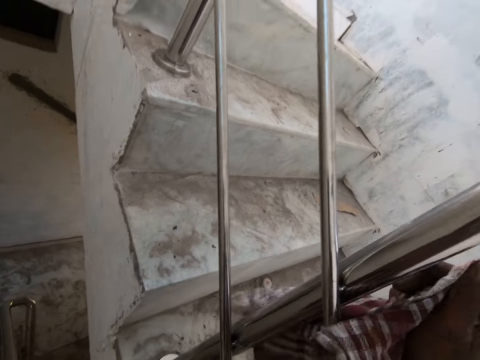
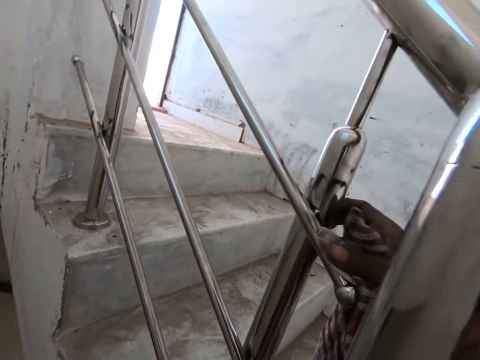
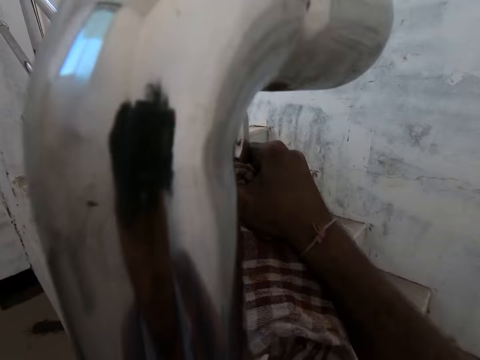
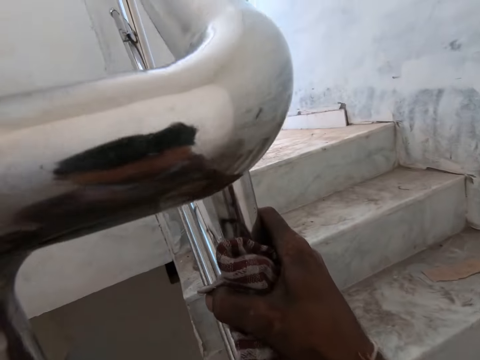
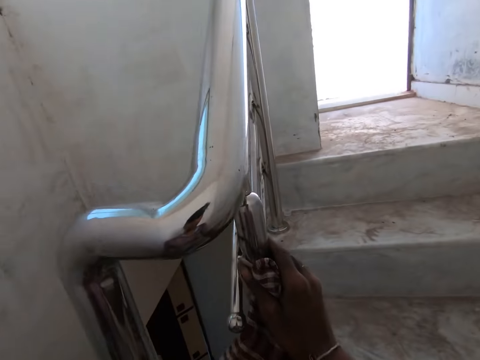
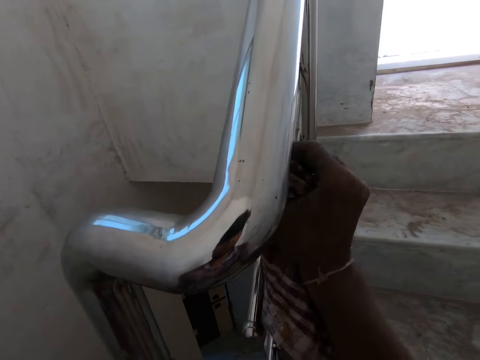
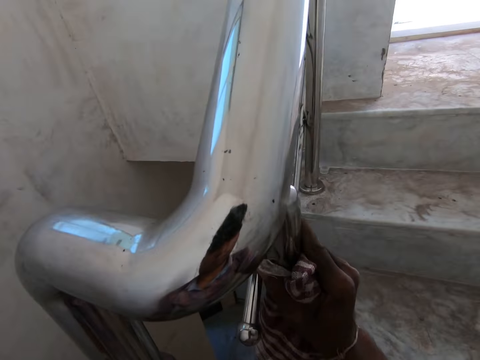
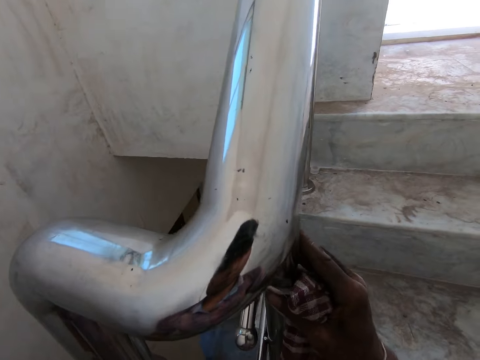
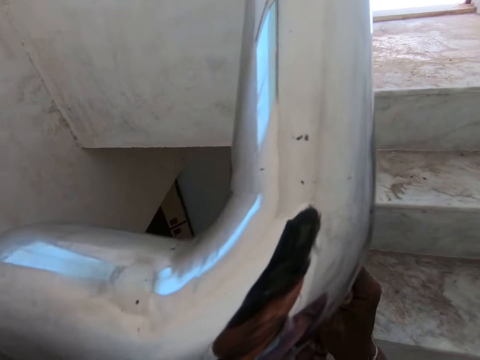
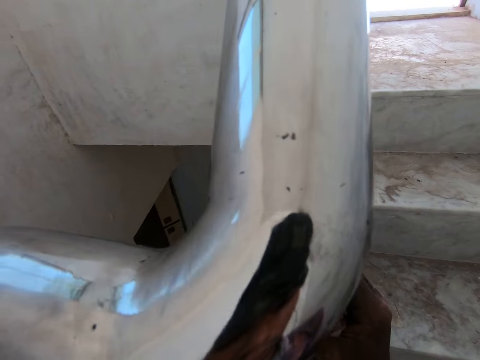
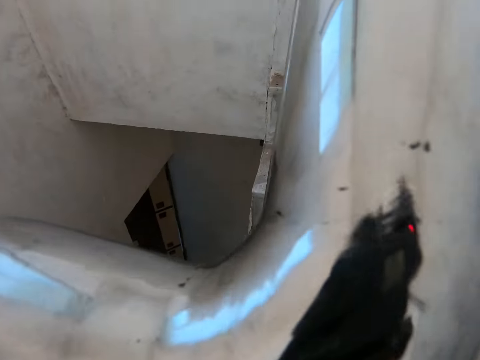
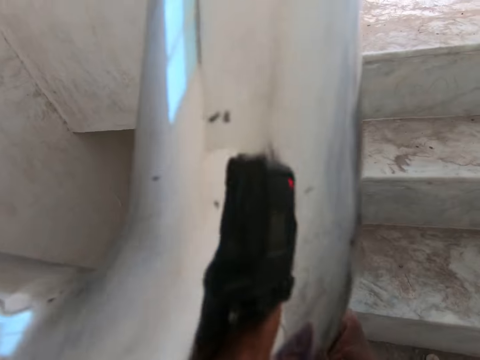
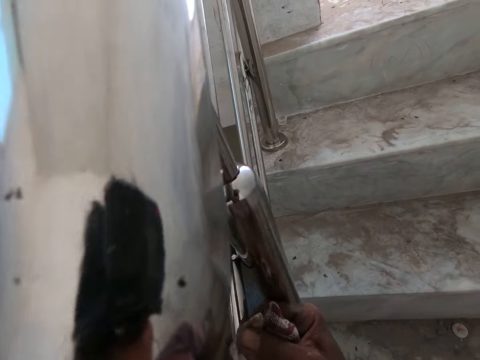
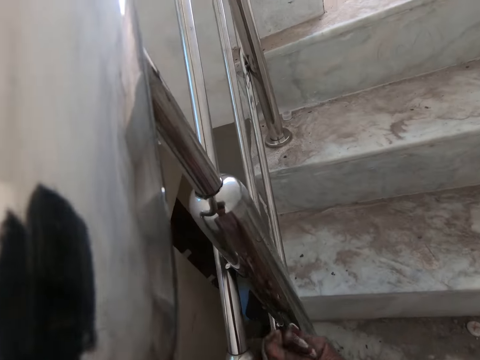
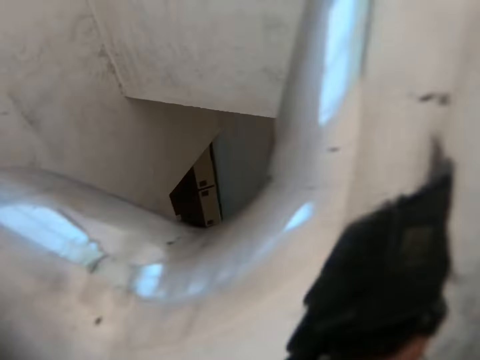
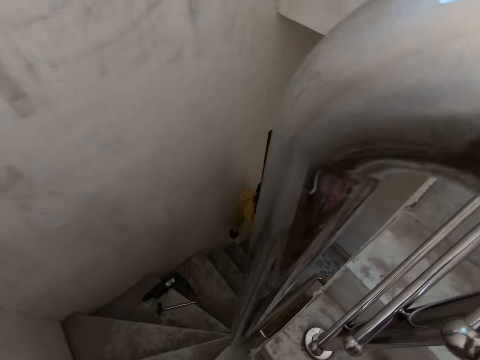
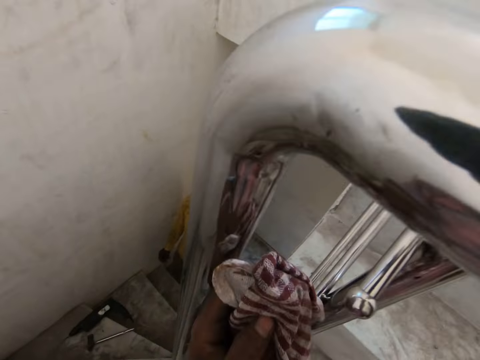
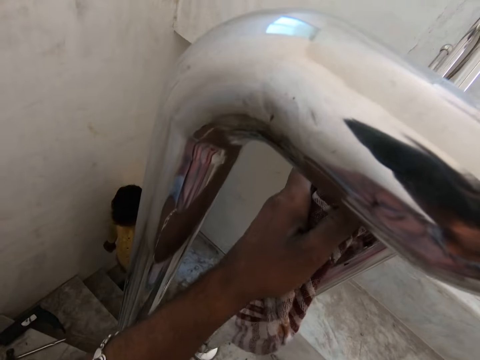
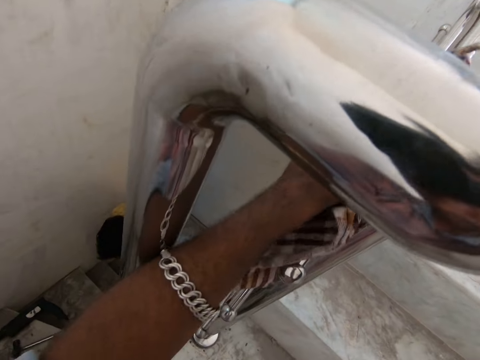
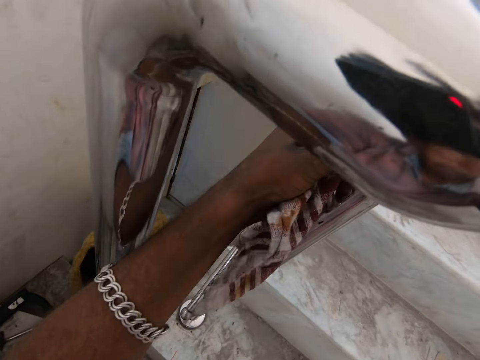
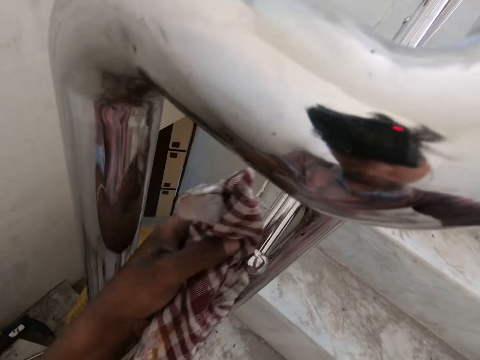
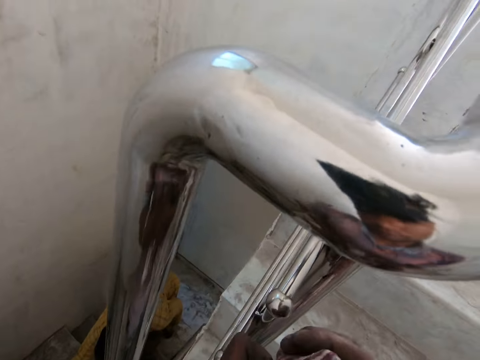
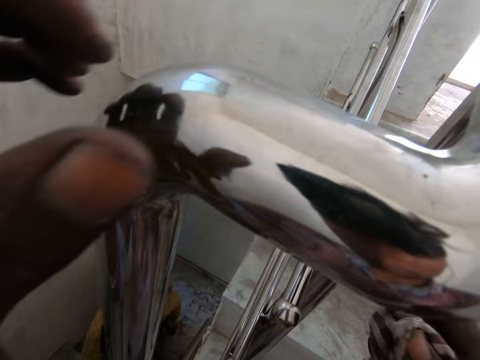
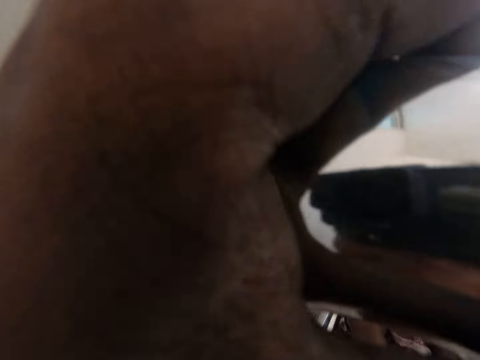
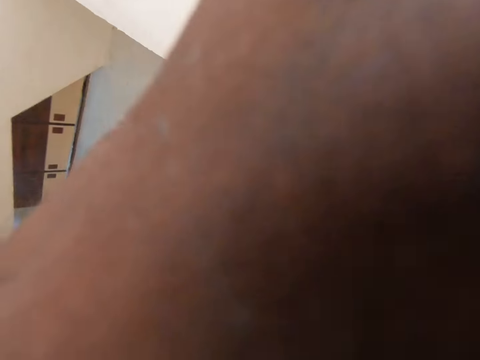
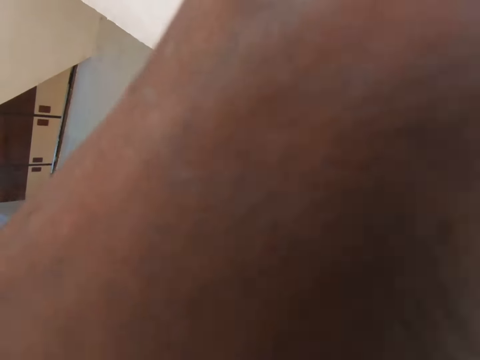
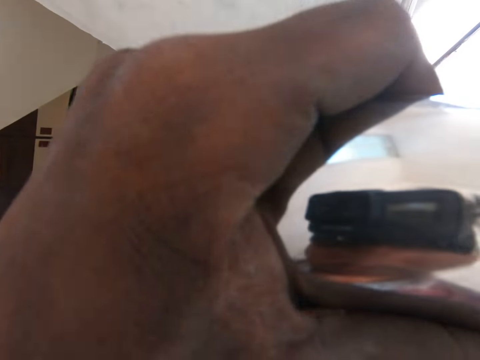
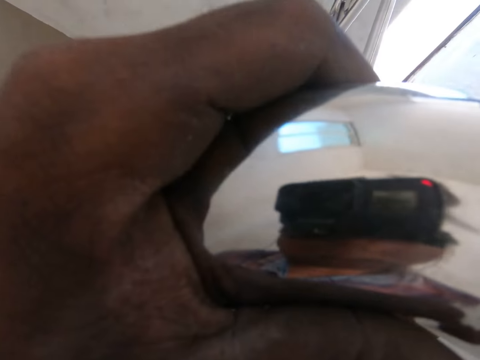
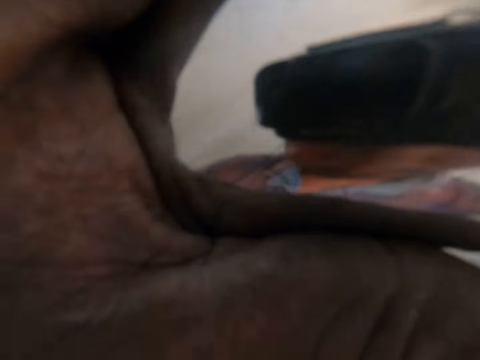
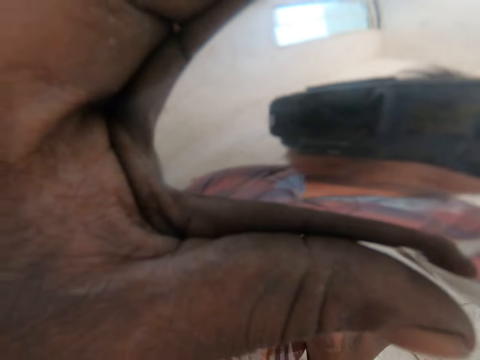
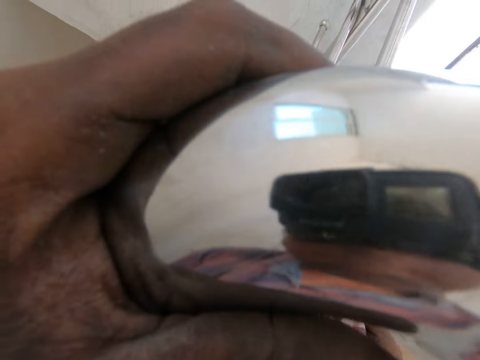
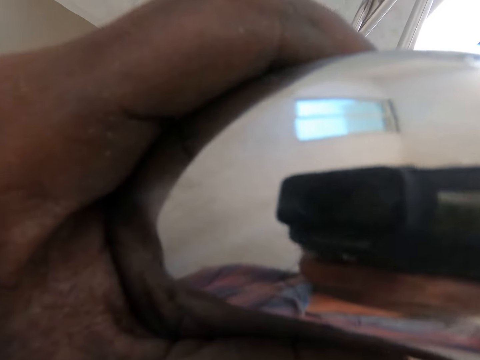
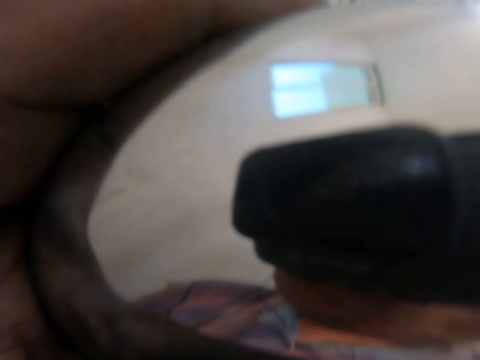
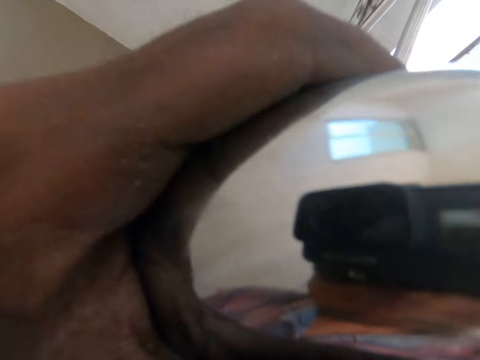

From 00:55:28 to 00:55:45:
The man ascends the stairs. The camera wearer passes the napkin from his right hand to his left hand. He cleans the staircase rail with the napkin in his left hand. He passes the napkin from his left hand to his right hand. He holds the stair rail with his left hand. He cleans the staircase rail with the napkin in his right hand.

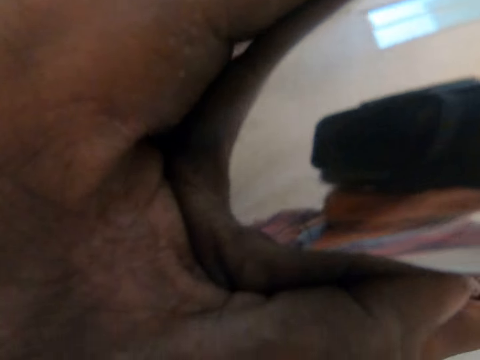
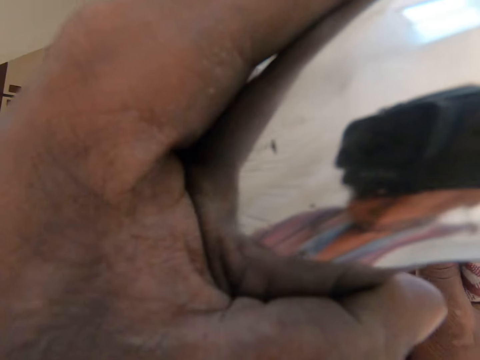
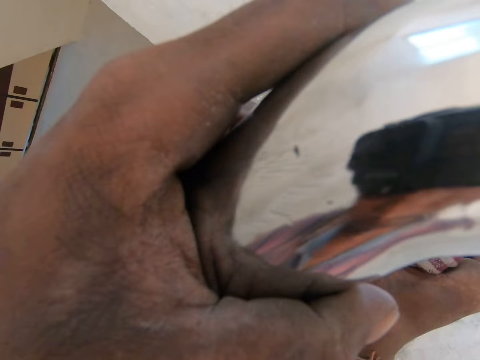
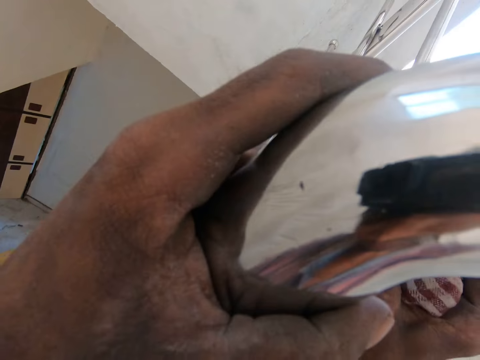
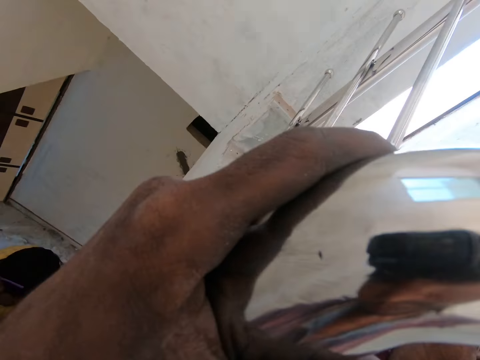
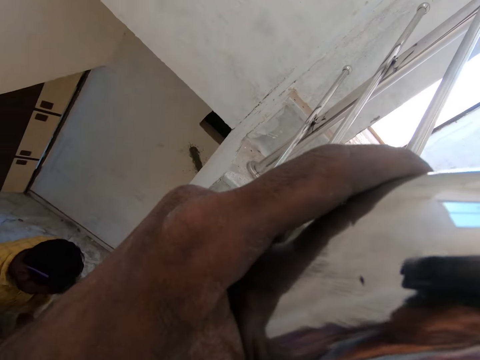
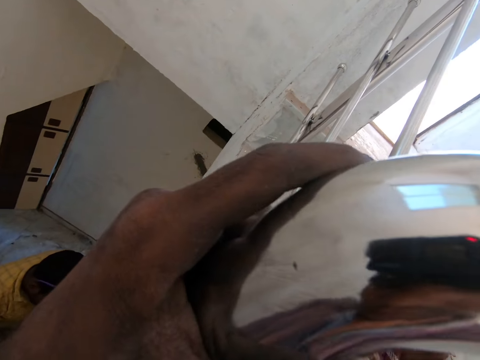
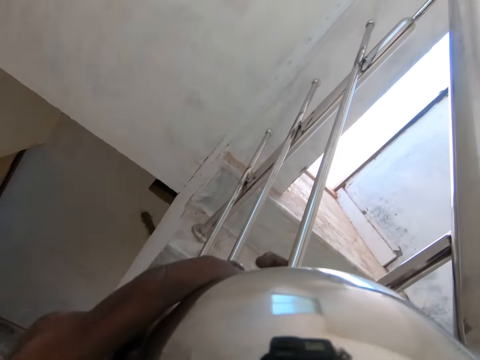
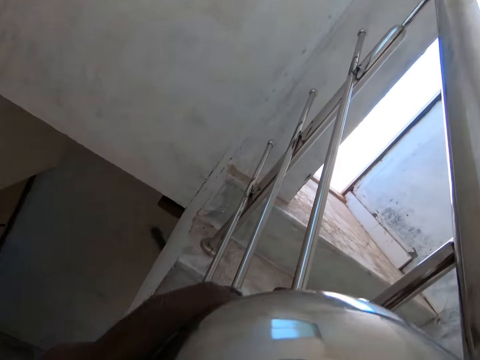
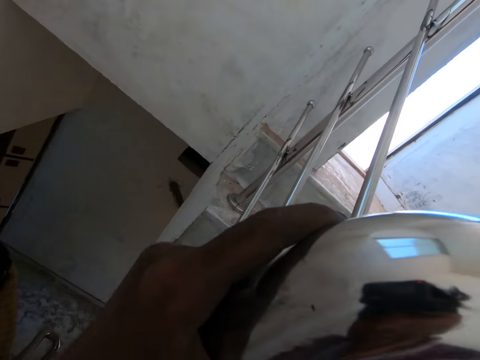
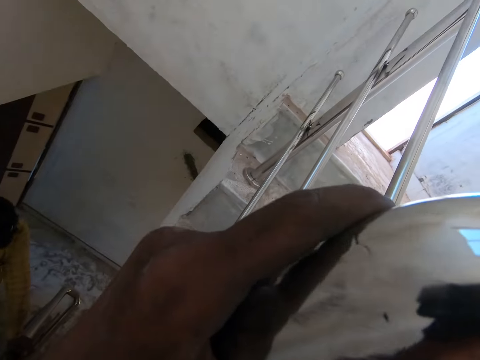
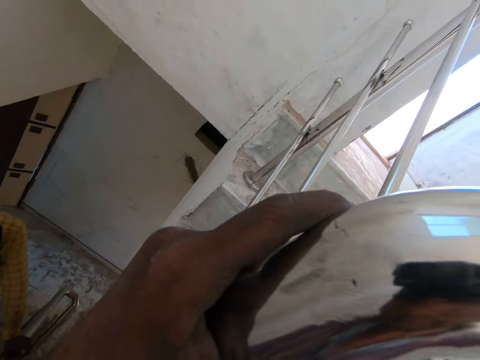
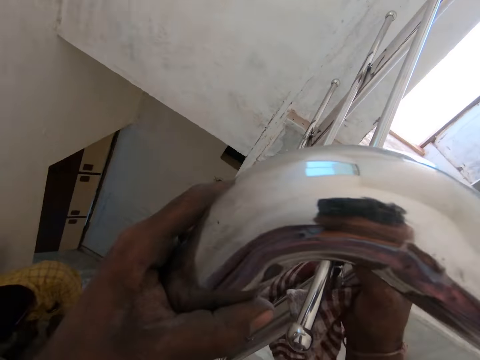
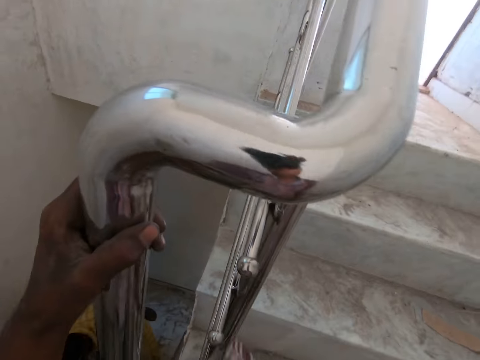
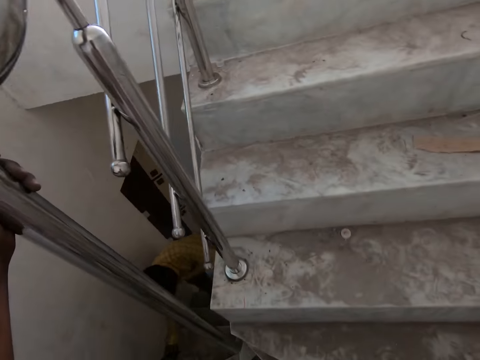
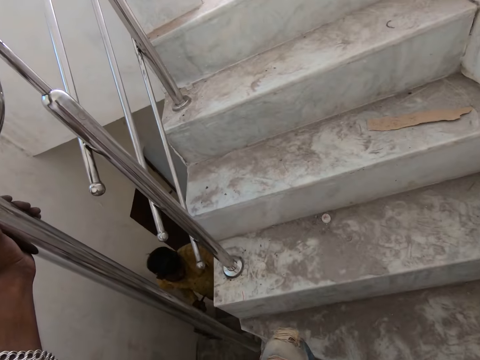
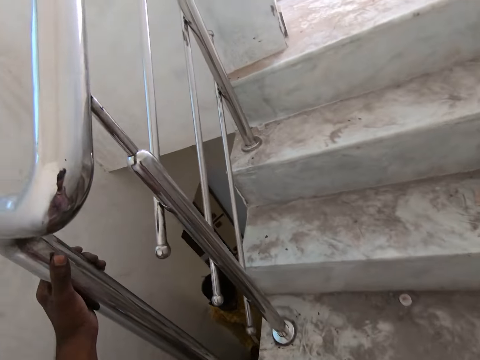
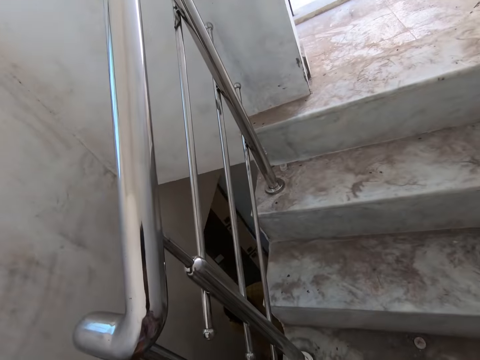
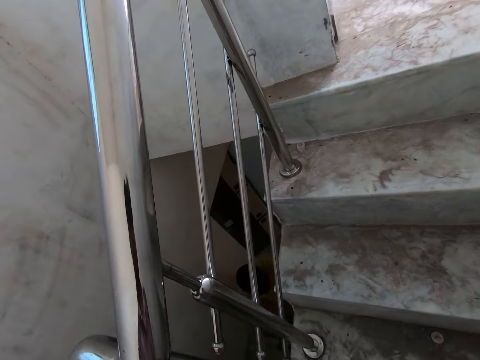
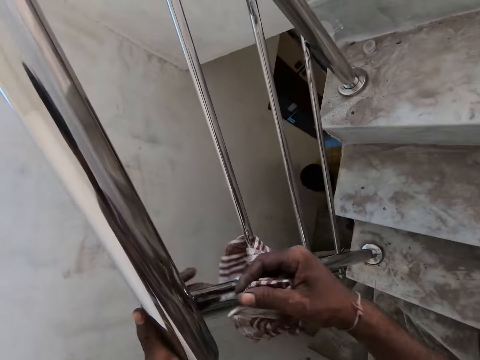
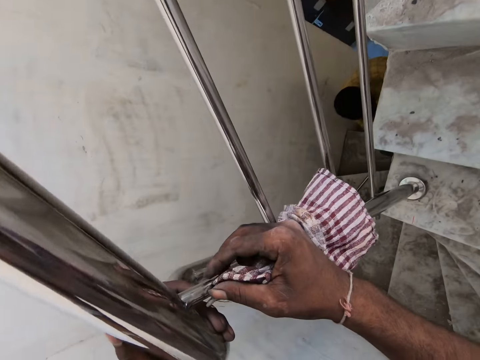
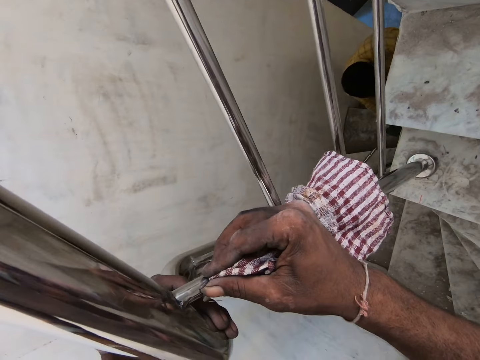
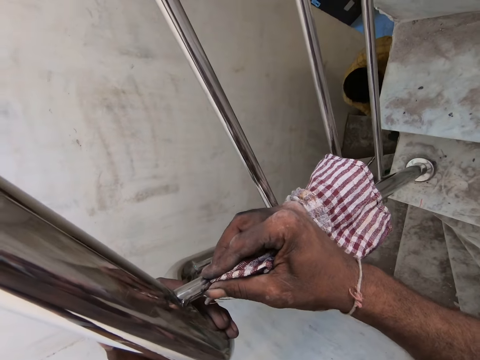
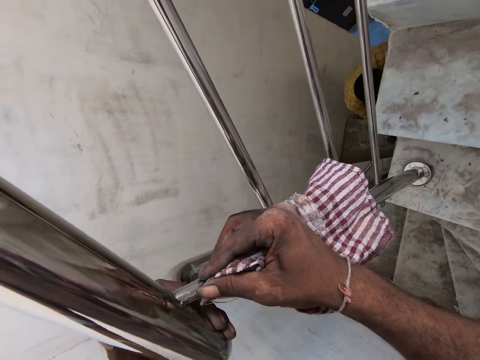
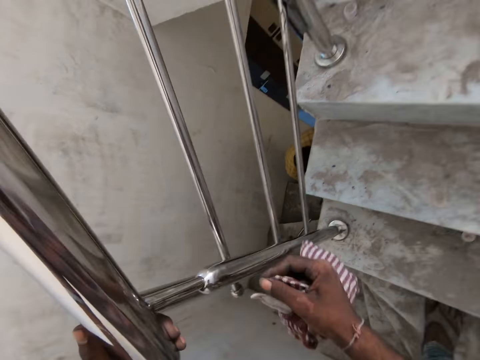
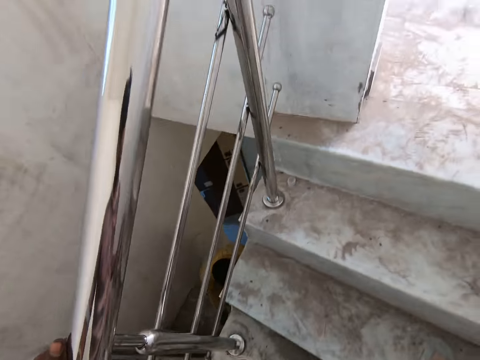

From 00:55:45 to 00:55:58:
The camera wearer wipes the staircase metal. The man tightens a screw to the stair rail. The man stands. The man drills a hole on the rail with an electric drill. The camera wearer wipes the staircase metal.
